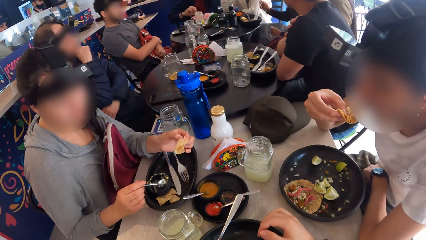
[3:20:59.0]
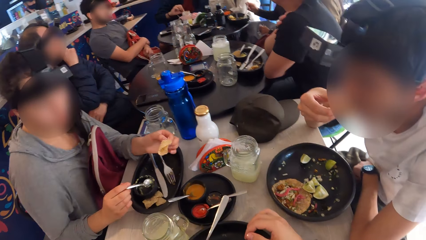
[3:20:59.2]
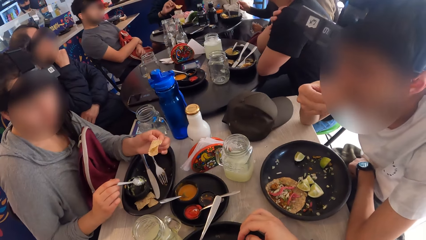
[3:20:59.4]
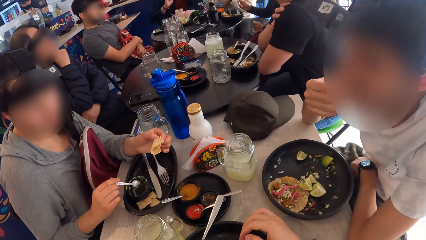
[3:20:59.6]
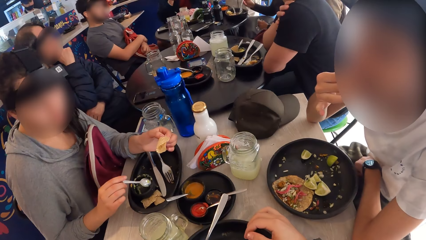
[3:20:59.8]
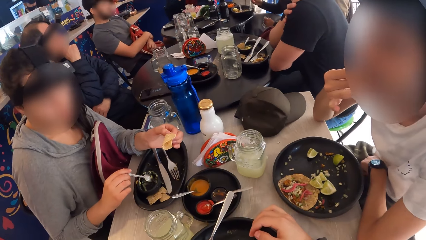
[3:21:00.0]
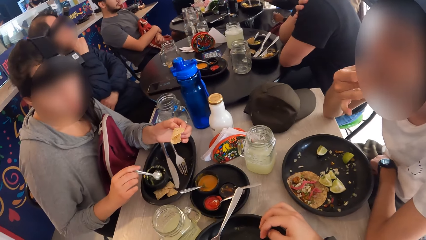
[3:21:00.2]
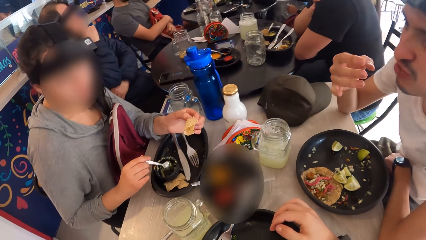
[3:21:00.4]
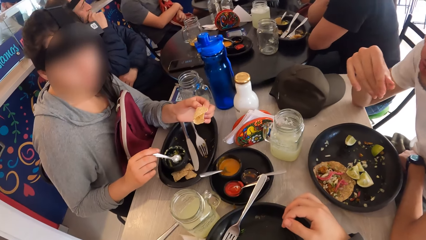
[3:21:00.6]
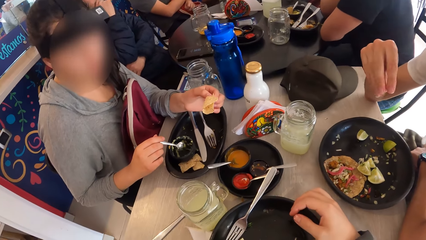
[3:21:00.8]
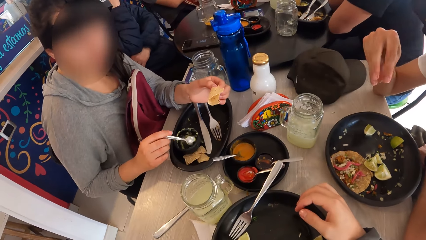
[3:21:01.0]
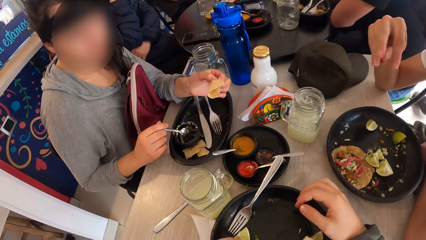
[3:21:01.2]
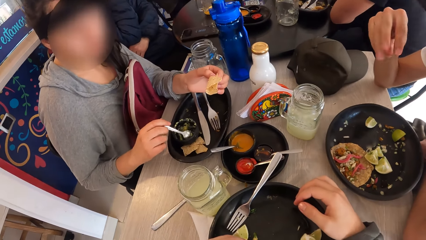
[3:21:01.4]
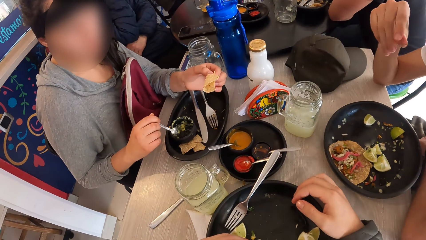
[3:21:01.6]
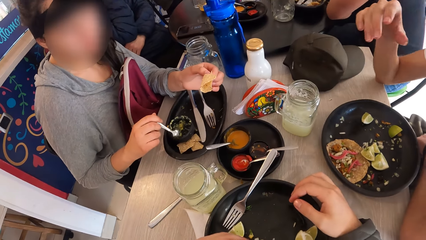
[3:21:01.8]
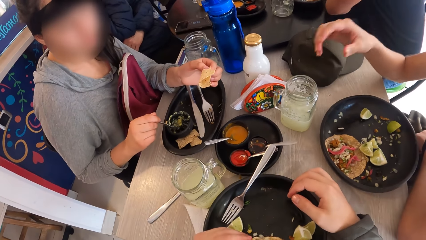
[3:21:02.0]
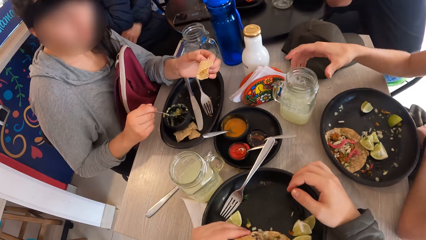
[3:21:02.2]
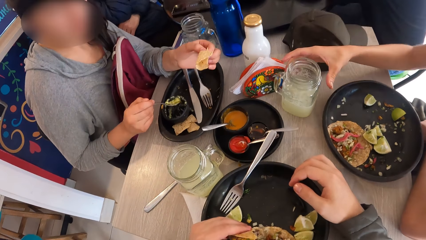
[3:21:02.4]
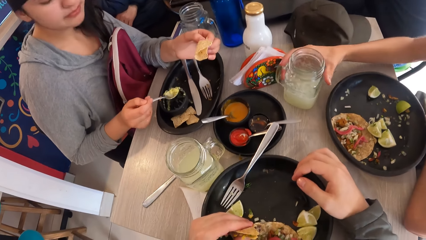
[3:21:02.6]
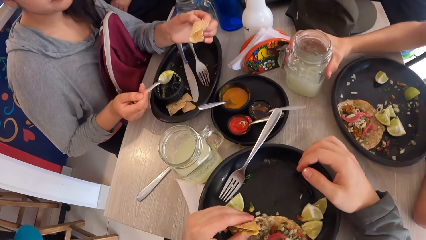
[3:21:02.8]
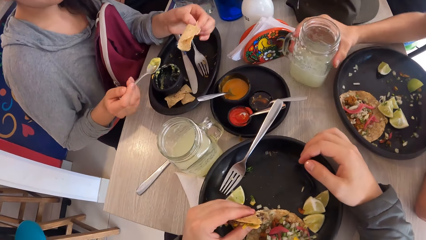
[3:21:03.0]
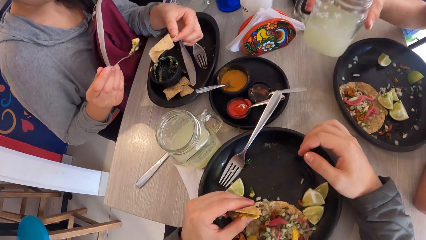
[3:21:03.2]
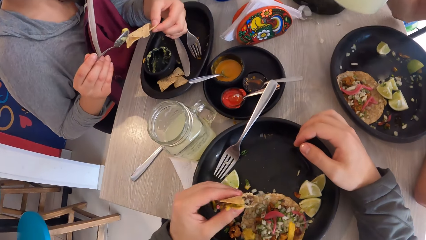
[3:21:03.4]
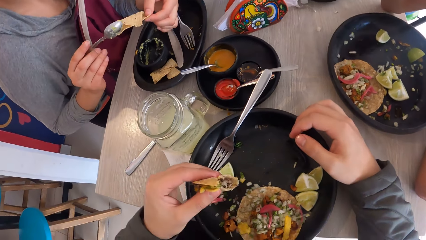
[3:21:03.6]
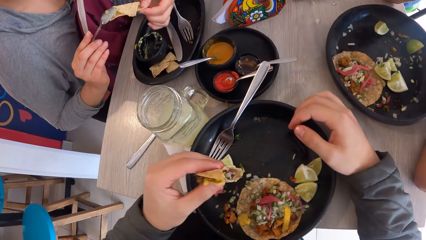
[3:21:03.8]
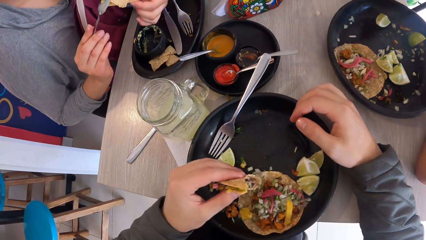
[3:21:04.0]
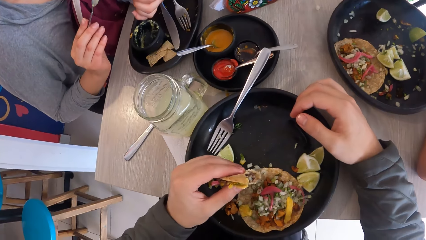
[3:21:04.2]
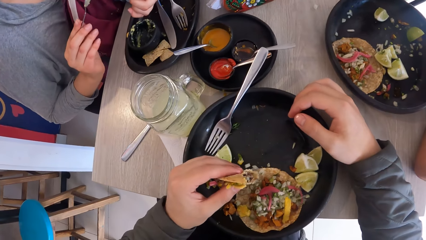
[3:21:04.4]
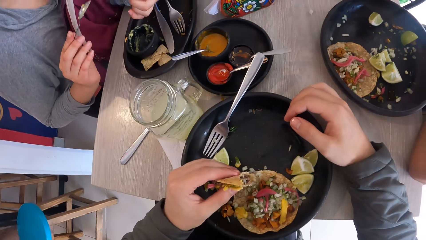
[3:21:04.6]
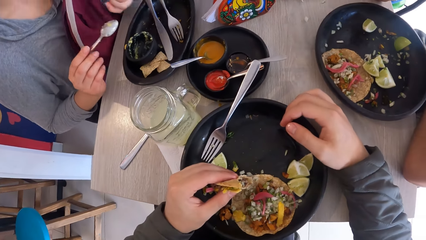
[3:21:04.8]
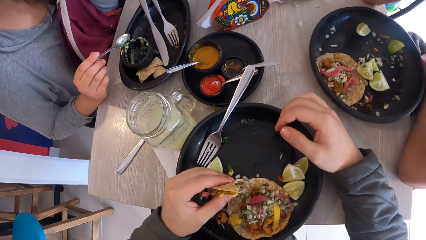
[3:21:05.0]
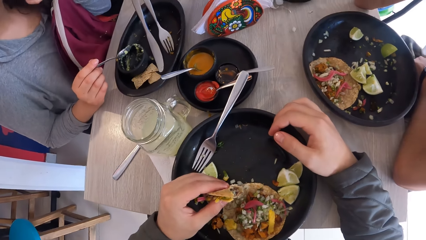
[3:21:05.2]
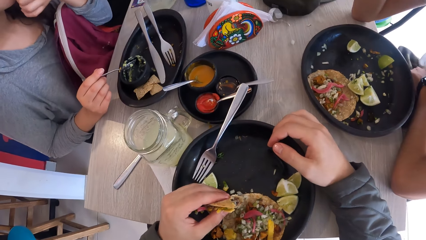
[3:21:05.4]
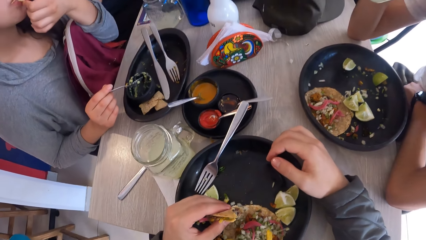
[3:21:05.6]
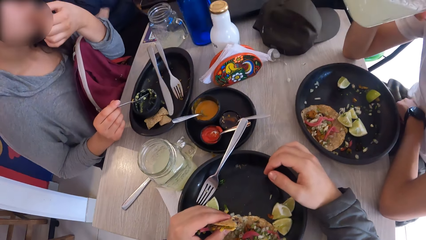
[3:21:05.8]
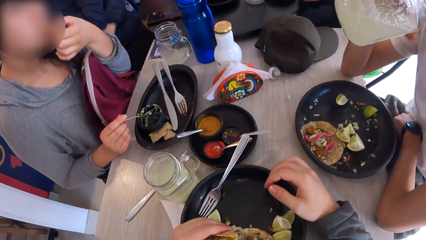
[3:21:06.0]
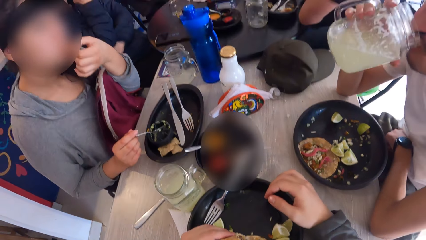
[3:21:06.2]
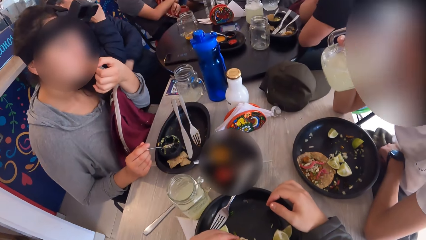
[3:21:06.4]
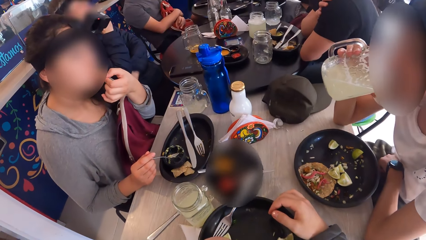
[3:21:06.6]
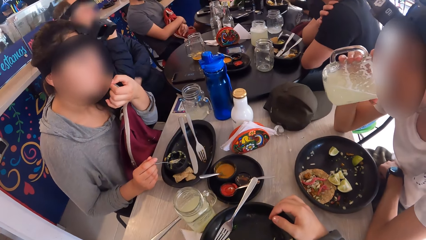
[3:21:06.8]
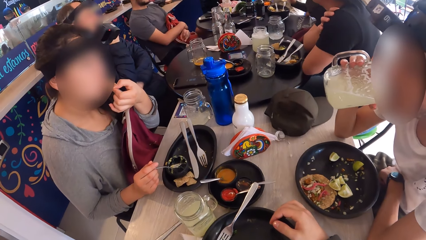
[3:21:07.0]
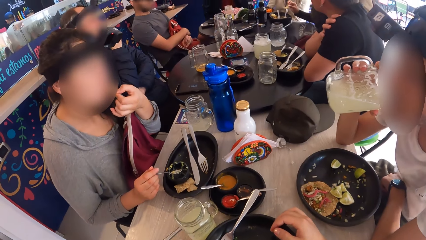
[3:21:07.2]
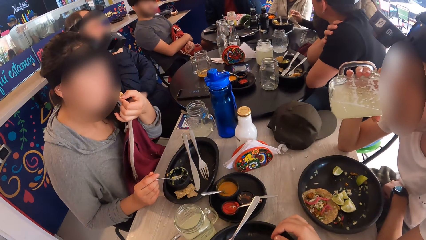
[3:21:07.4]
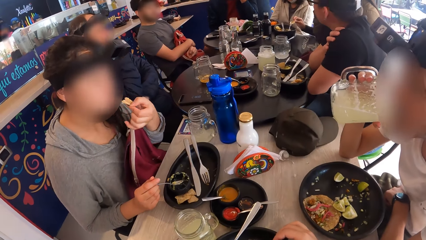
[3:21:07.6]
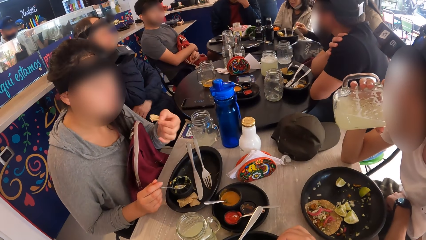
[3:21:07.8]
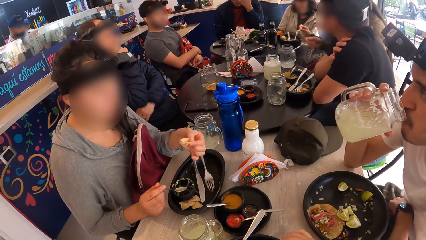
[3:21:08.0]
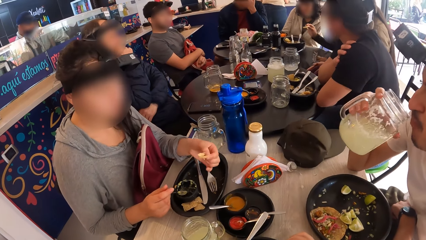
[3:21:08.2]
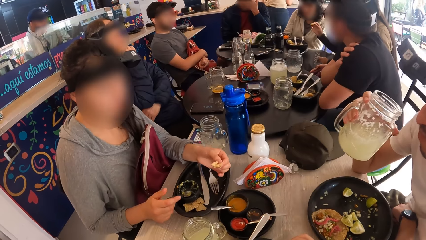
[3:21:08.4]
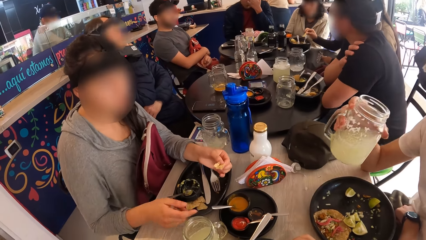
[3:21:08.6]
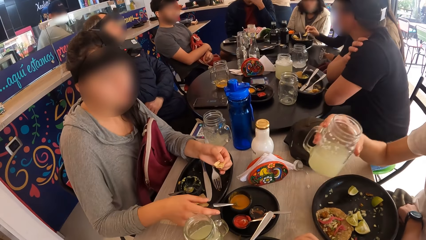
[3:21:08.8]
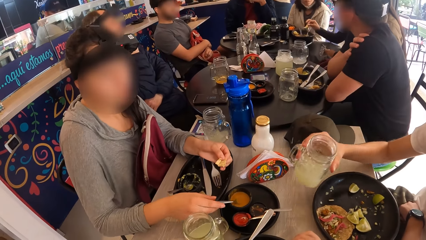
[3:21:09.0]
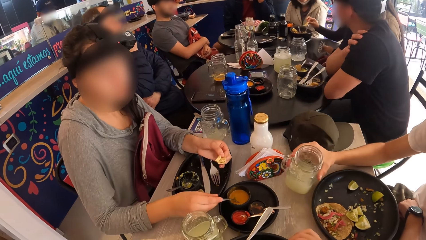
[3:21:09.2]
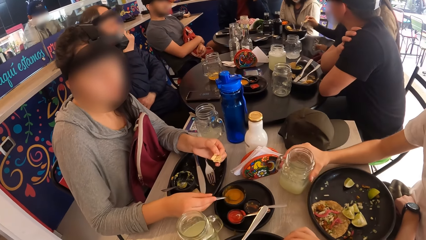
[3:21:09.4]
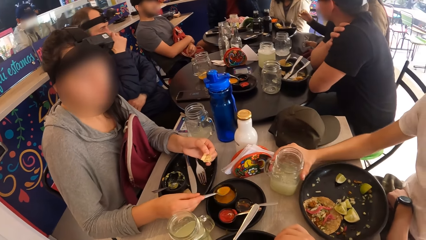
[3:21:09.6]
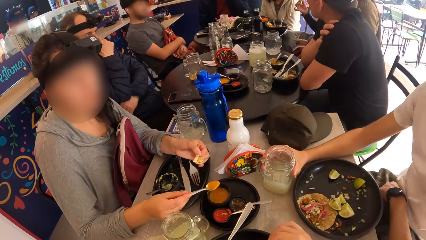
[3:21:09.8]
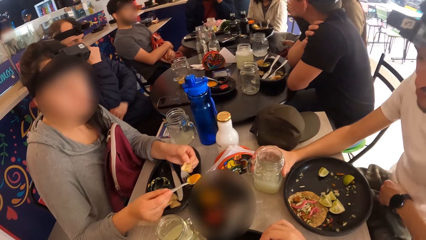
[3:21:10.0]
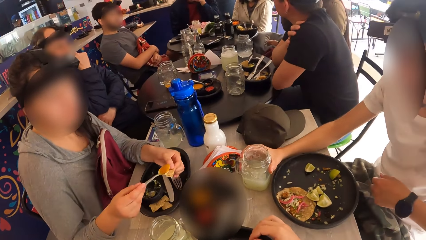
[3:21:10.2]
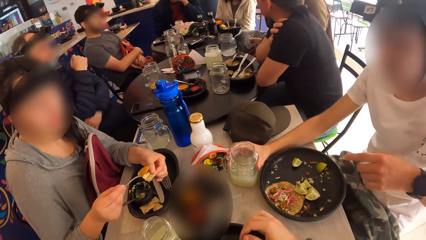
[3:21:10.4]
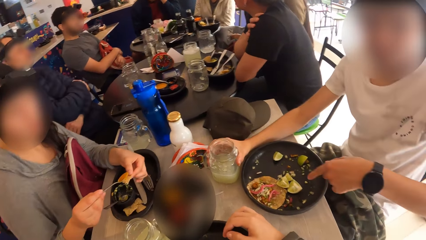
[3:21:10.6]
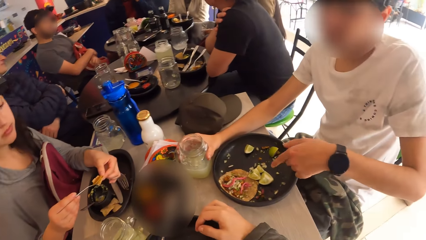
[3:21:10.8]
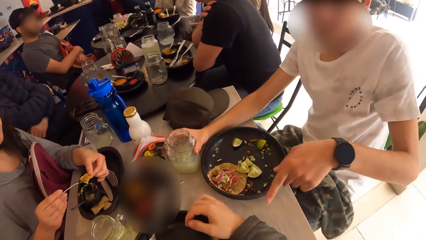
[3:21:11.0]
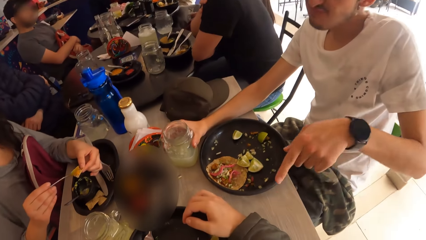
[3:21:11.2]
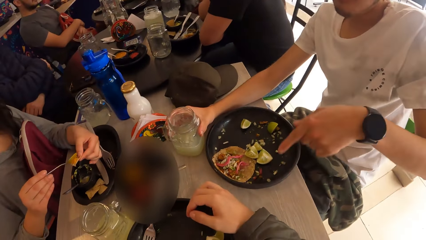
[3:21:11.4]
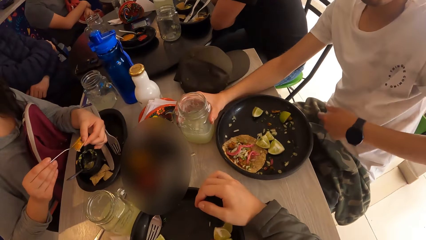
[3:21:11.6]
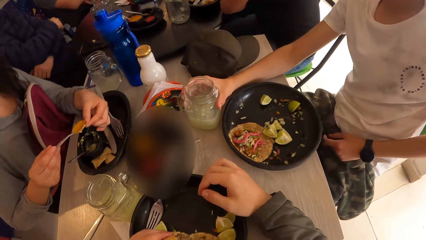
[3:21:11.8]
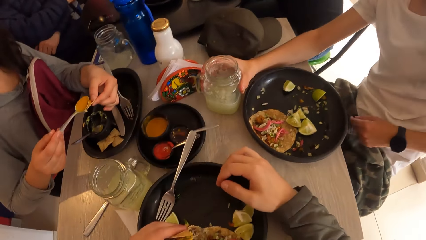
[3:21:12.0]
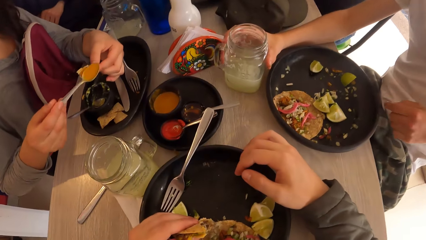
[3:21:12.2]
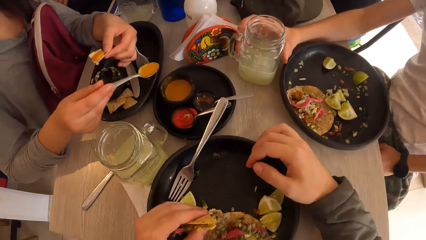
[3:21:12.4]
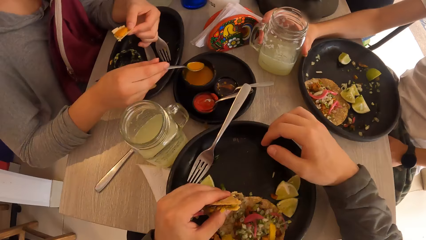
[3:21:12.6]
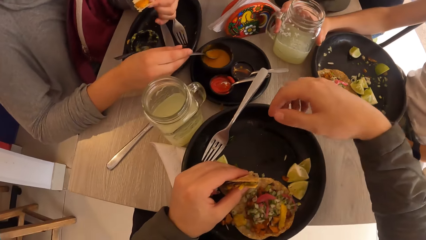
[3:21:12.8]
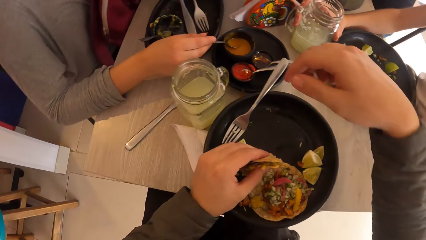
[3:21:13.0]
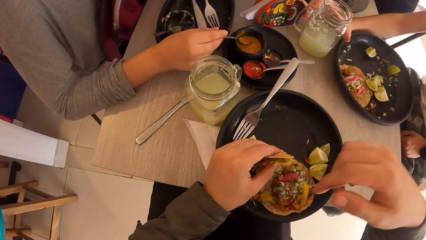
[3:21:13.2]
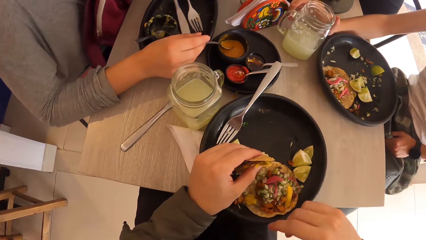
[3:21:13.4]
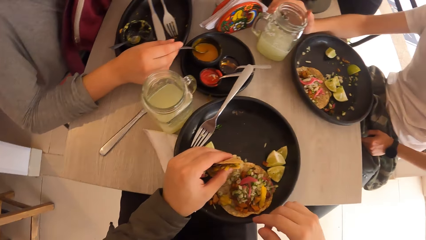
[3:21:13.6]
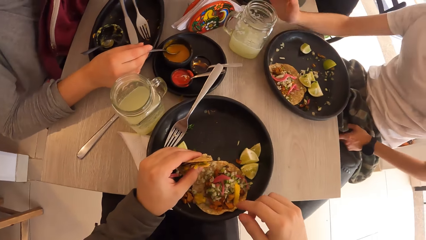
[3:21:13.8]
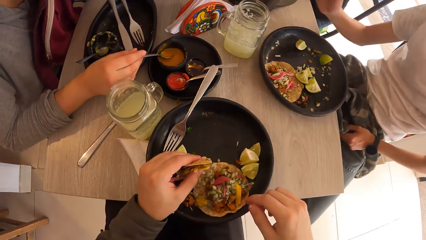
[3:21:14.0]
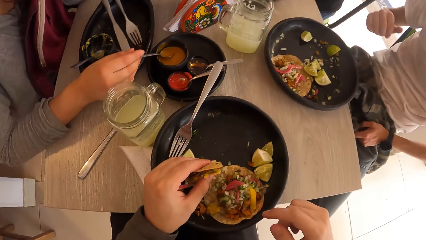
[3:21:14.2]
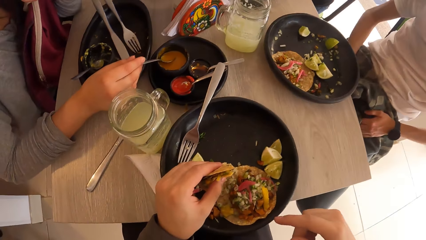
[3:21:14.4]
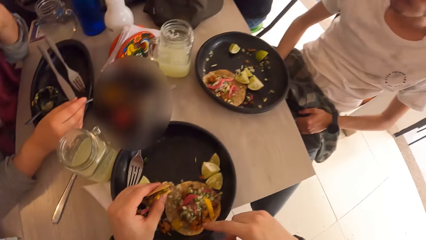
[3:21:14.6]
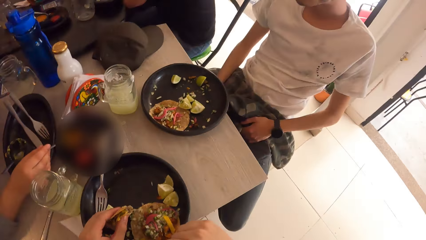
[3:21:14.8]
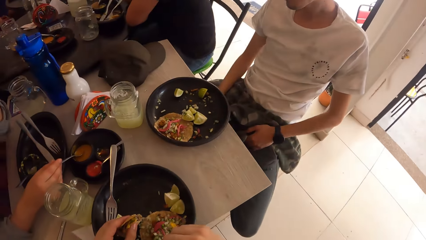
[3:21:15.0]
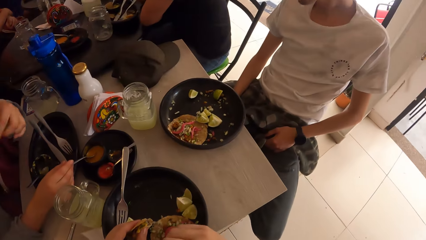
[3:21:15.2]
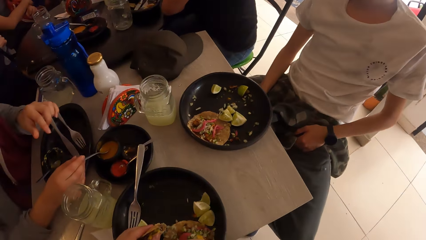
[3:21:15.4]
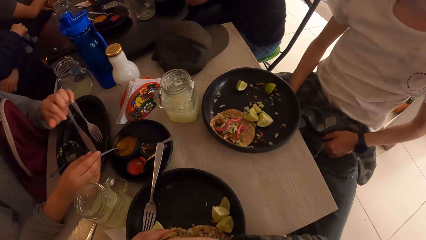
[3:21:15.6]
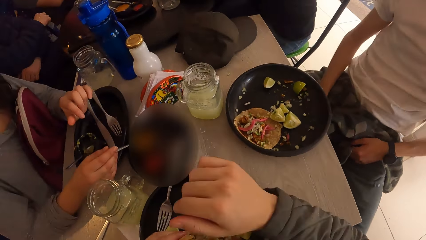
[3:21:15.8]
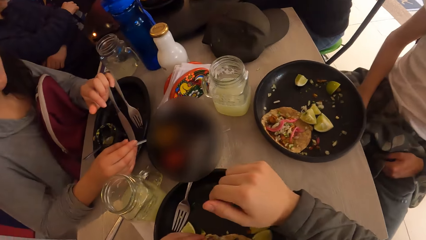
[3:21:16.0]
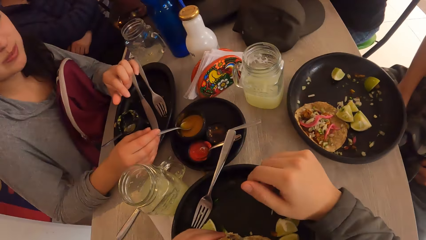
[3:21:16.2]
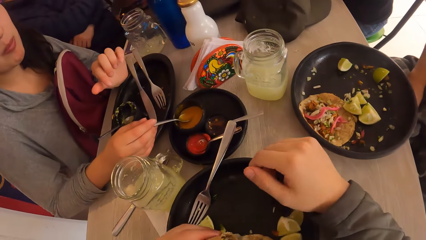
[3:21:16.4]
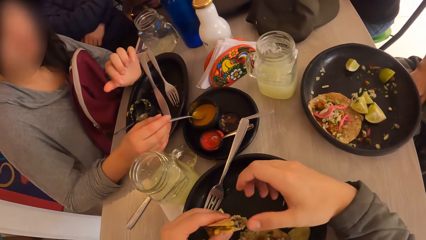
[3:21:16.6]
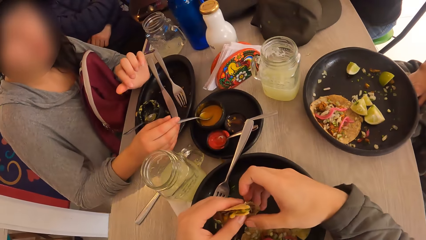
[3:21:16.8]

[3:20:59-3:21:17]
A man eats a meal. The woman scrapes the sauce in the plate with the spoon in her right hand. The man picks the glass or mug of juice from the table with his right hand. The woman scoops guacamole from the sauce plate. The man drinks from the glass of juice in his right hand. The woman applies the sauce to the taco wrap with the spoon in her right hand. The woman eats a meal. The woman scoops the sauce from the plate with the spoon in her right hand and holds the spoon with her right hand. The man places the mug of juice on the table. The woman applies the sauce to the taco wrap with the spoon in her right hand. The man interacts with the woman and the camera wearer. The man points at the camera wearer. The woman drops the spoon in her right hand in the plate. The camera wearer looks around the table.
